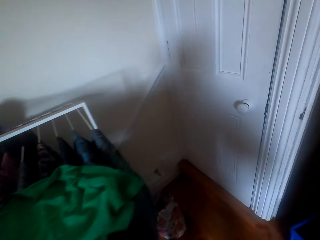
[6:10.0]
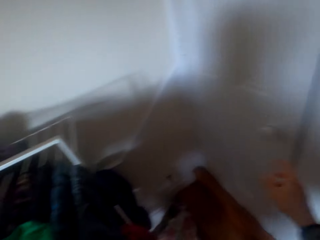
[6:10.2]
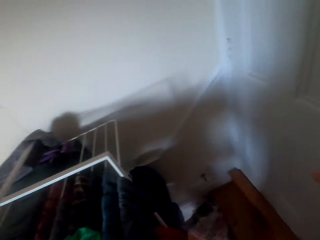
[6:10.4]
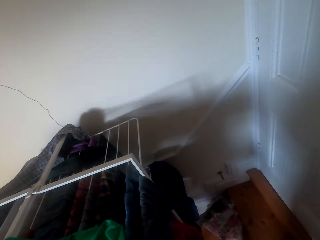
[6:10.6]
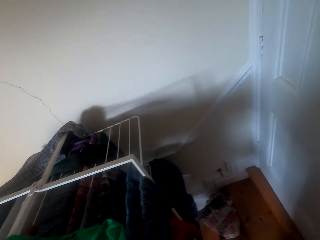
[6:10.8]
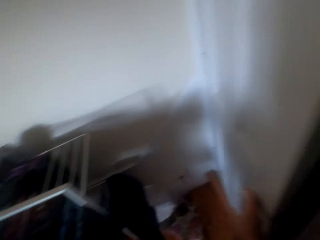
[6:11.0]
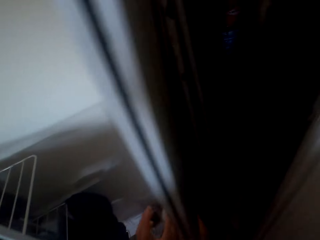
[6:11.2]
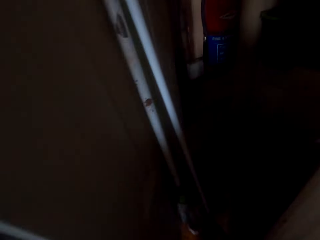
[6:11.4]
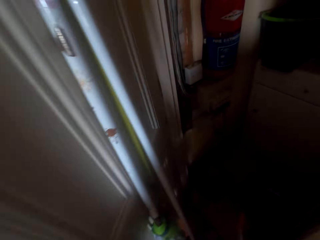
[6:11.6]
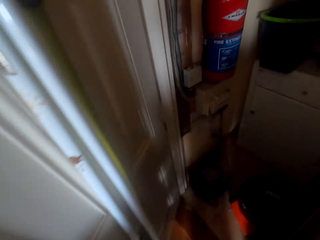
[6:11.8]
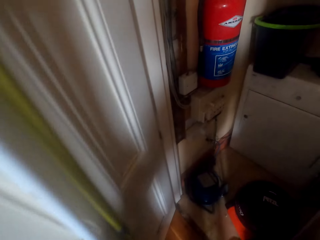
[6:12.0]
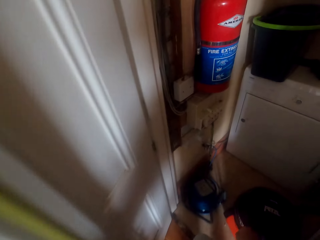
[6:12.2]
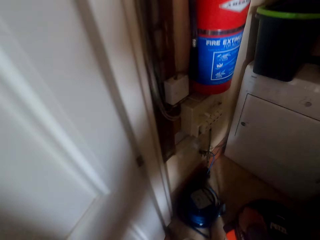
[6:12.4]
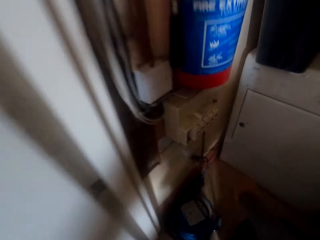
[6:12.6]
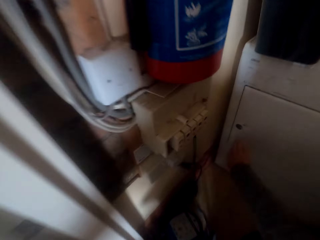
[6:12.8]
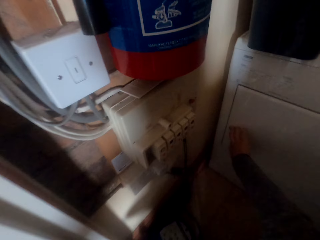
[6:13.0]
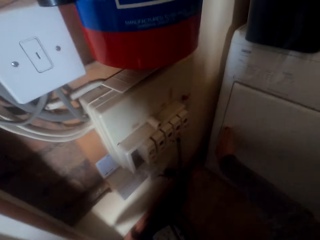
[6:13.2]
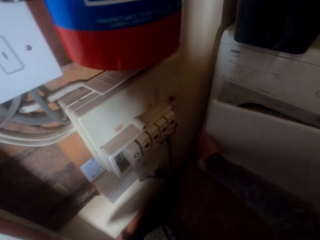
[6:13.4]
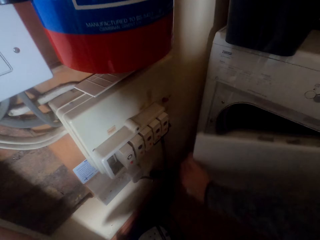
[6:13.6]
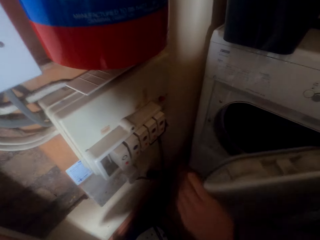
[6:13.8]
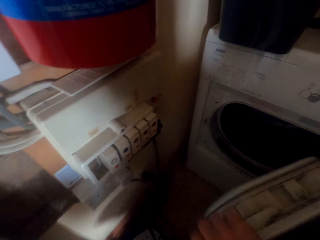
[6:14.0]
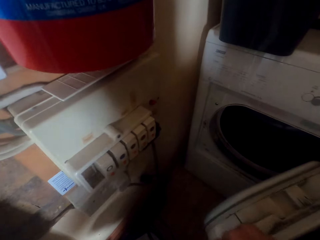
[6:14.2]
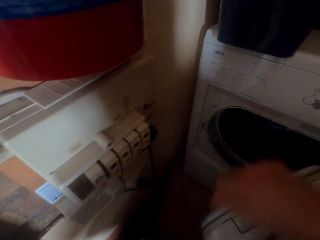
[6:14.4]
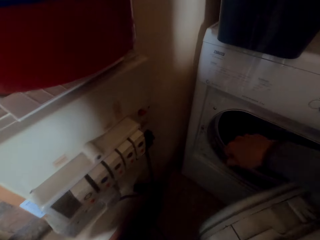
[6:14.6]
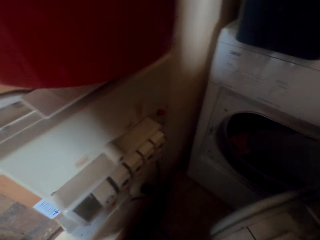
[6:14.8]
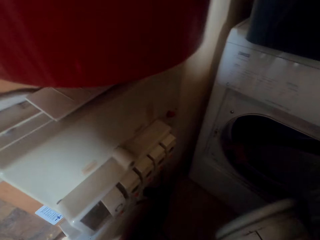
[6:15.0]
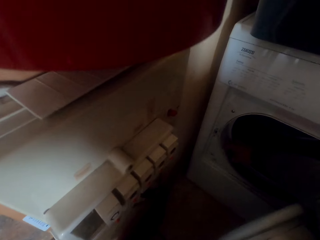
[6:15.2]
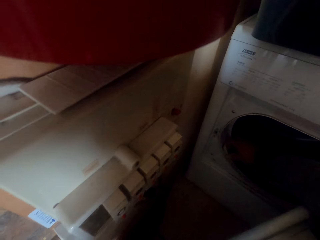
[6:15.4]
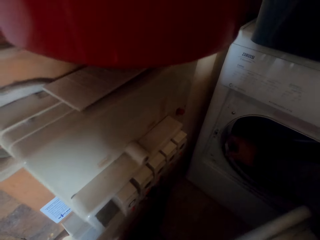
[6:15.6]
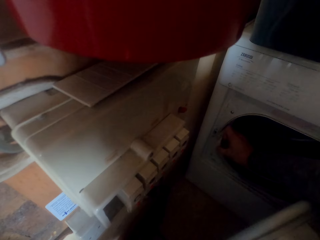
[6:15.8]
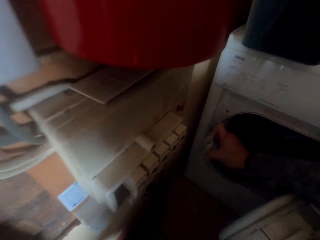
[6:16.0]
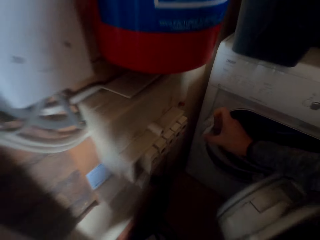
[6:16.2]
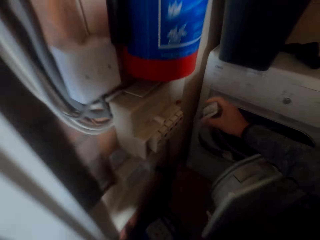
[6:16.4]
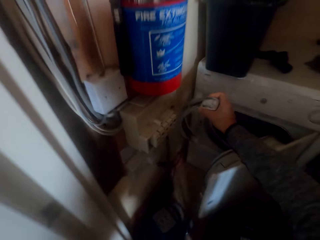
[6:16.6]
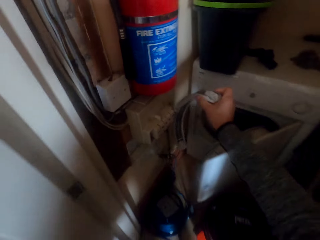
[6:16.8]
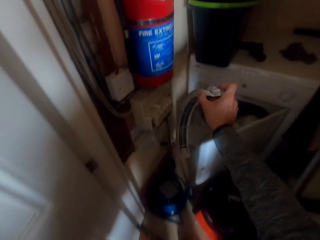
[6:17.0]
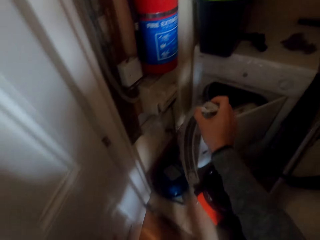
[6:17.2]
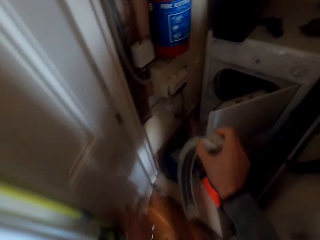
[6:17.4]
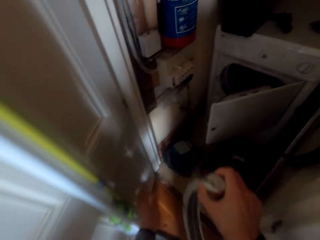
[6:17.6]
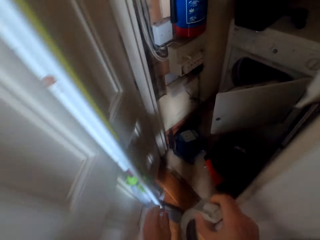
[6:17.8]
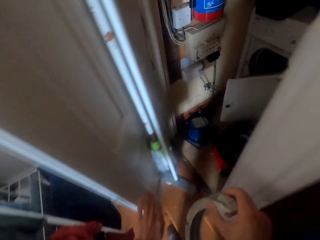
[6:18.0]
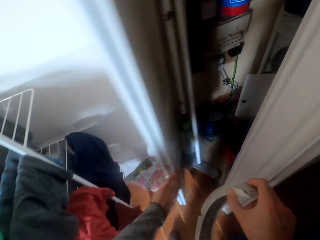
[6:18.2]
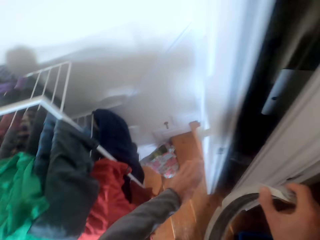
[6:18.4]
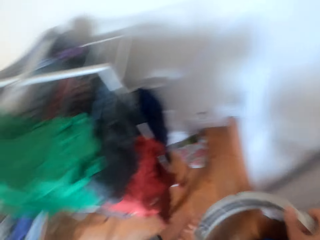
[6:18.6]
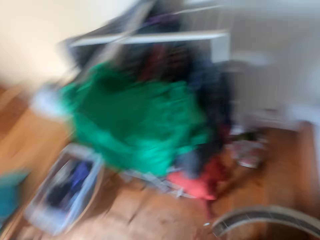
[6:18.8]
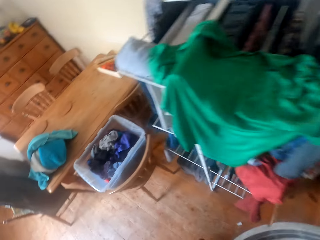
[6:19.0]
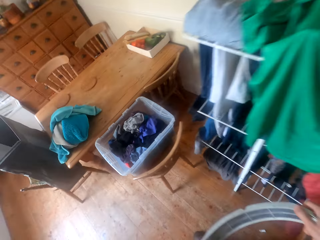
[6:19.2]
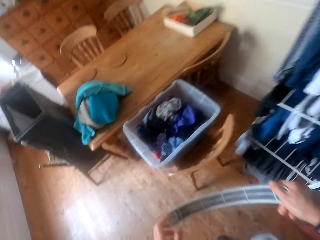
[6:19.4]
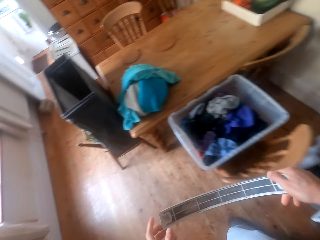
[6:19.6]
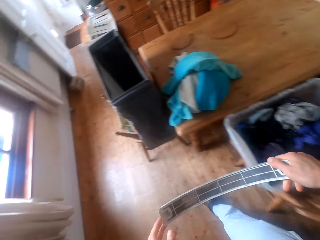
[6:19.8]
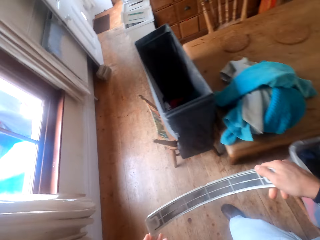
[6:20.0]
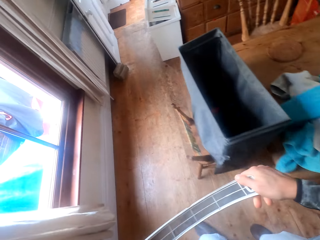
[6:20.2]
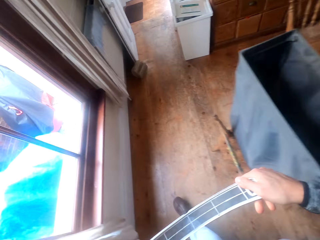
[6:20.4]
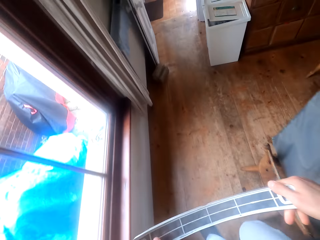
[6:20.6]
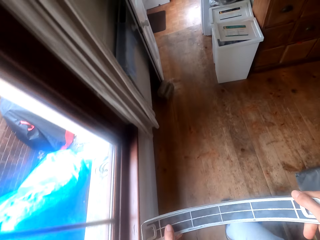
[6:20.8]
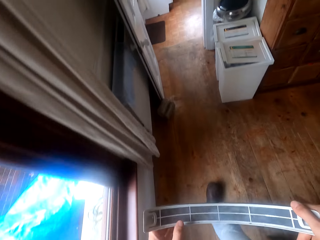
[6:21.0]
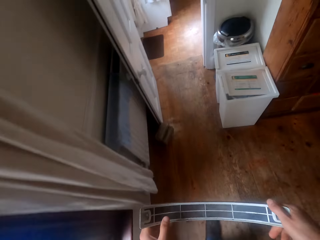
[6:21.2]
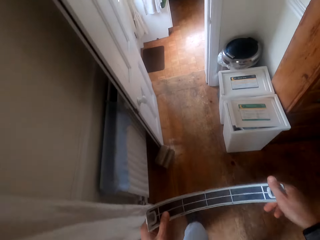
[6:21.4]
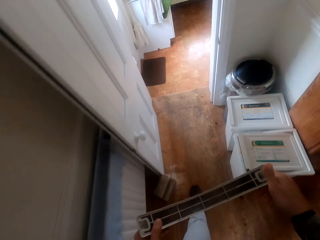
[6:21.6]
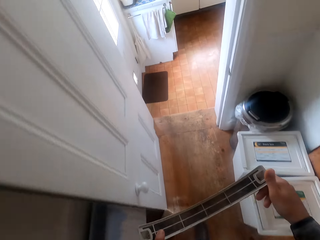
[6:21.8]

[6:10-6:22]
The camera wearer opens a door. They open the washing machine door. They remove something from the washing machine. They walk around the house.

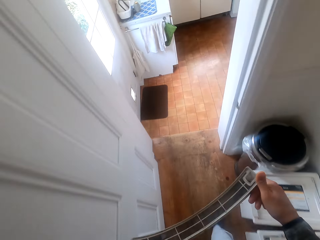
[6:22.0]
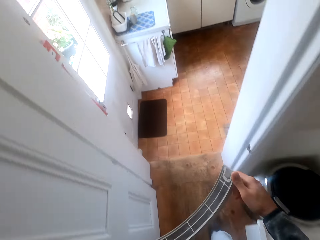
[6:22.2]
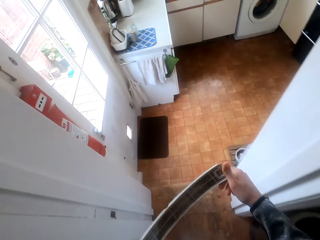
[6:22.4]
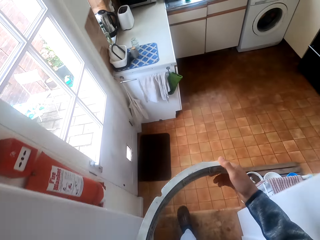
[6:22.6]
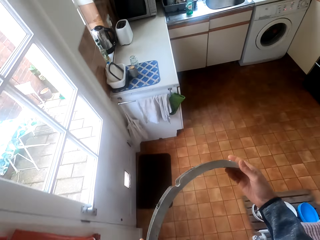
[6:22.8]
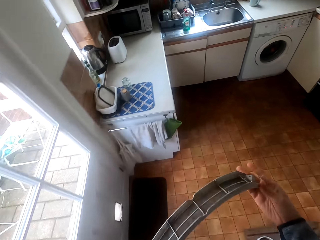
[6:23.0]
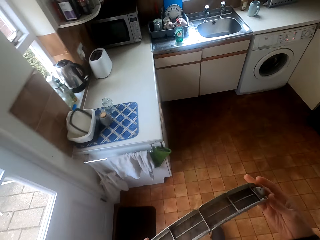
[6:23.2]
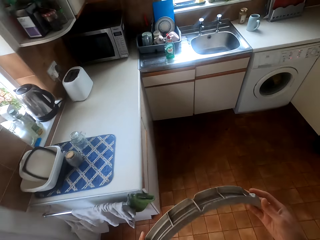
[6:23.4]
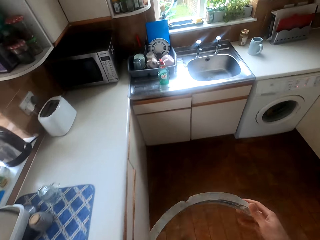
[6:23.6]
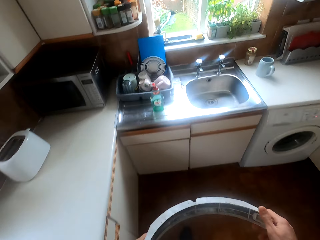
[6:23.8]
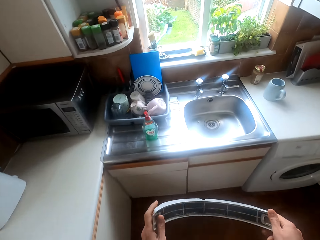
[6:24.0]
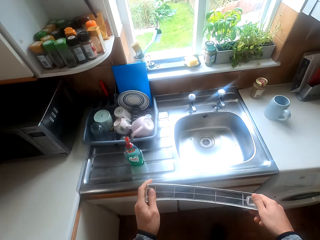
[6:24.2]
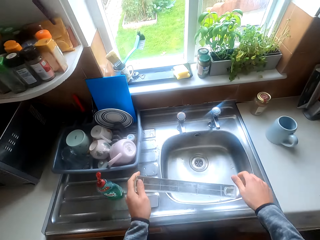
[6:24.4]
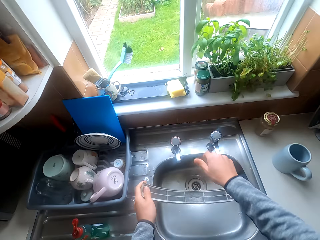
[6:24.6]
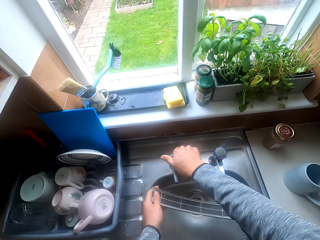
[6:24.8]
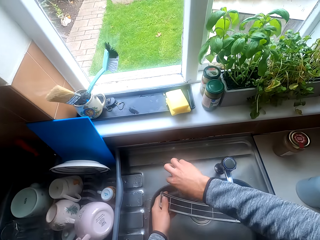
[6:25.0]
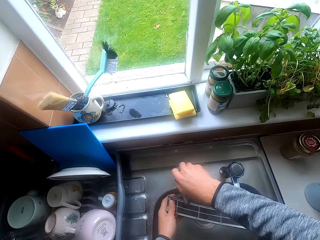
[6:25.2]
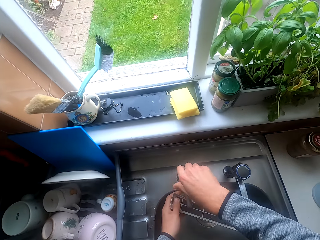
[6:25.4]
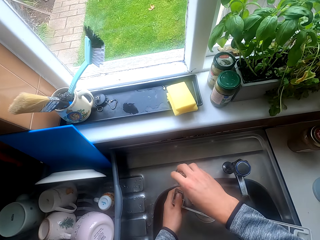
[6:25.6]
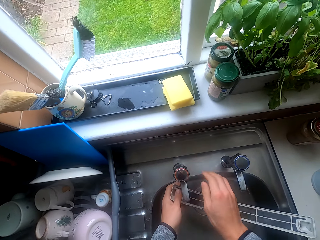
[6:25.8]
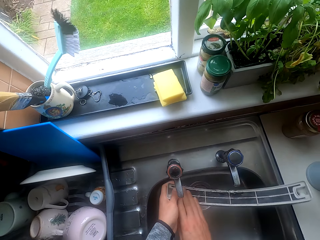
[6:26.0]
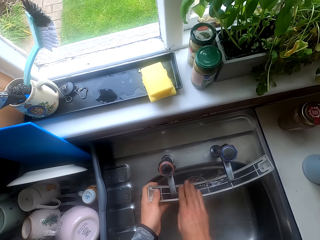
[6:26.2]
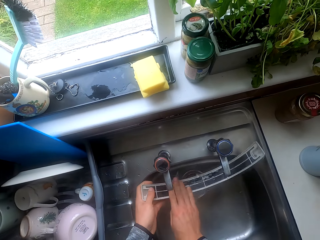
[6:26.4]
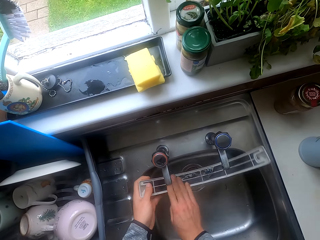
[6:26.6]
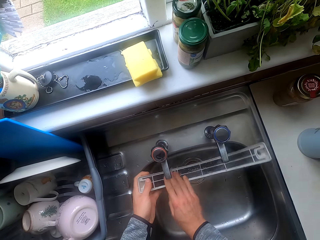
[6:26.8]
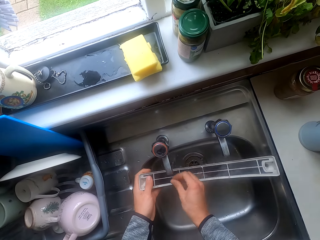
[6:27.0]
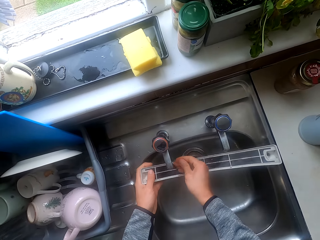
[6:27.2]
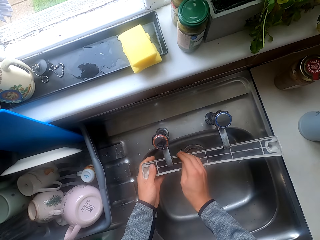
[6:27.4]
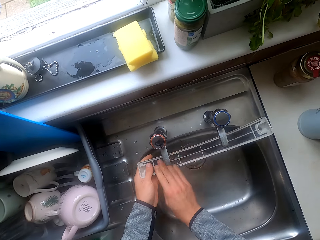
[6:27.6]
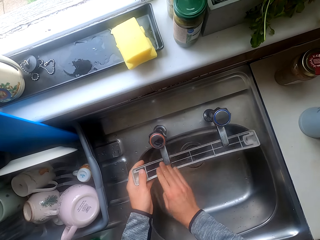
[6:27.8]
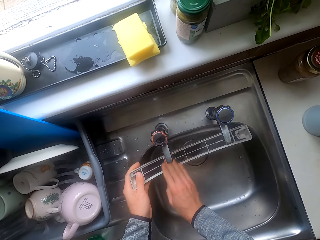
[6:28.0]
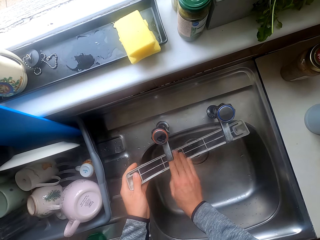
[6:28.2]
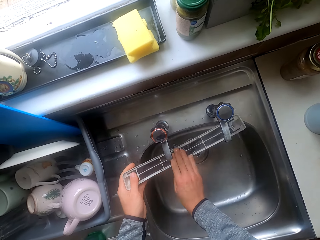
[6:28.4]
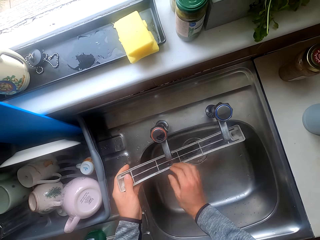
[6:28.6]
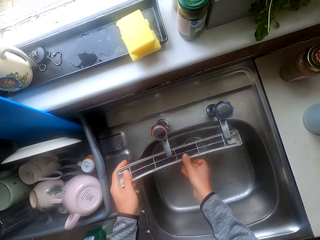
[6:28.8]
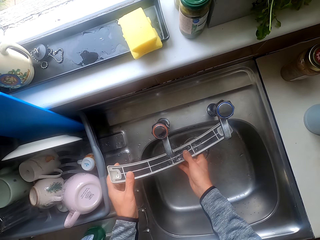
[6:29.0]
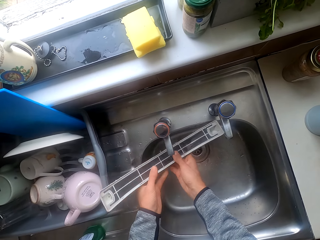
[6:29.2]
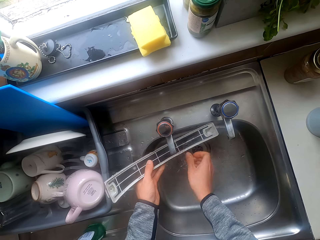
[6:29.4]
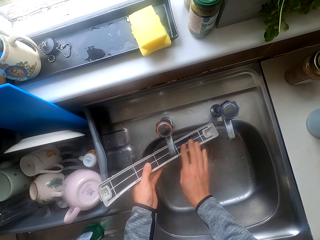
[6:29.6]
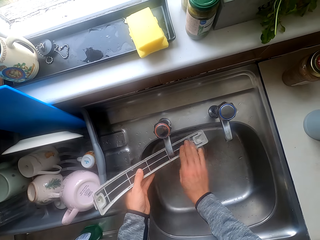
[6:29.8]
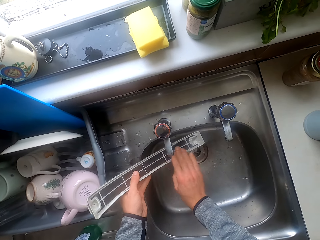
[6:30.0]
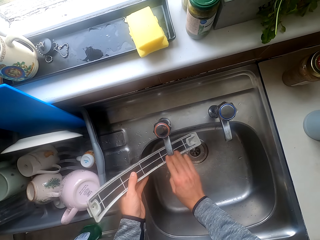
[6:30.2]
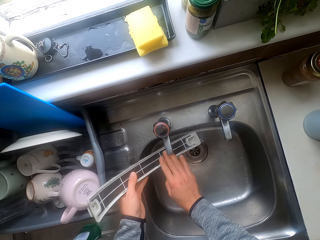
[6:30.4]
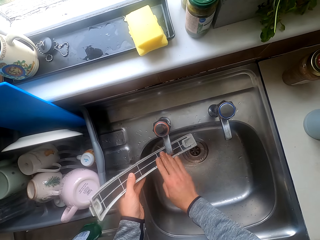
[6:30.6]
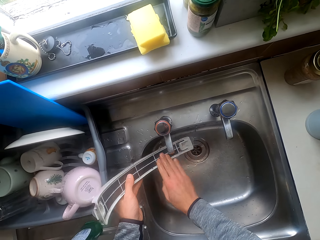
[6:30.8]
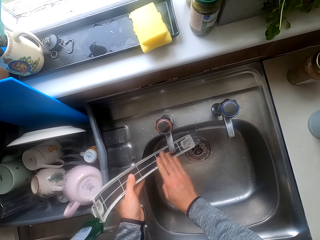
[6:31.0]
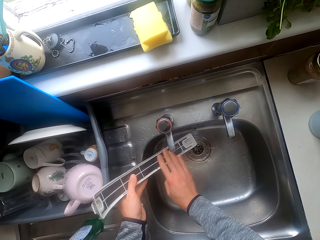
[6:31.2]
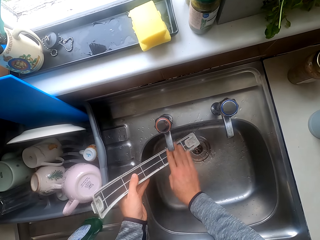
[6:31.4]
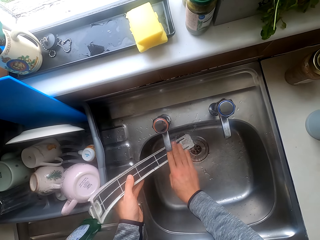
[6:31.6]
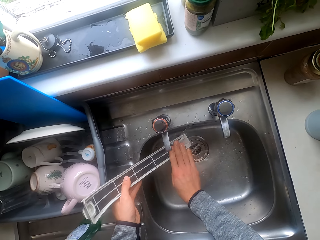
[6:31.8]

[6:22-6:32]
The camera wearer opens the sink tap. They wash something in the sink.
